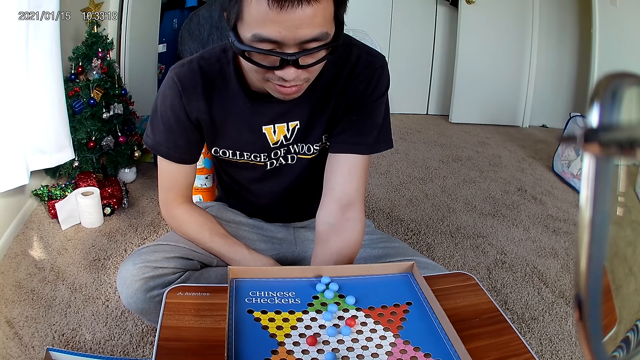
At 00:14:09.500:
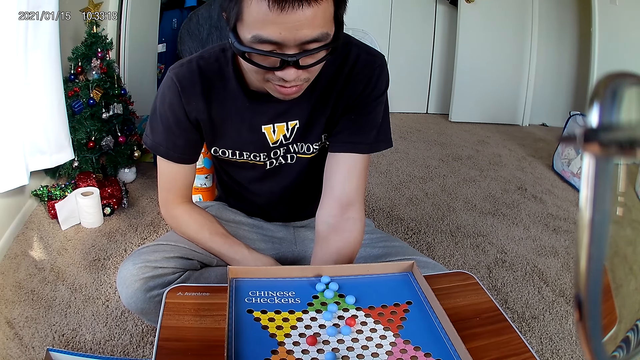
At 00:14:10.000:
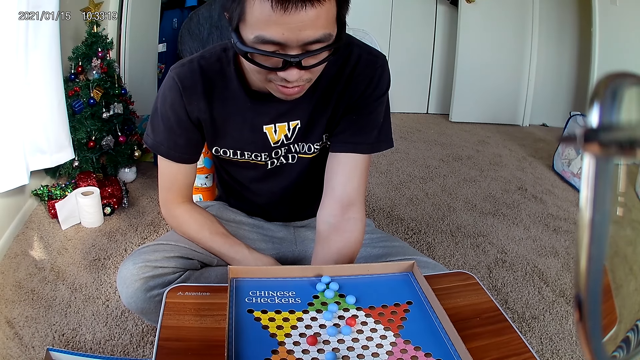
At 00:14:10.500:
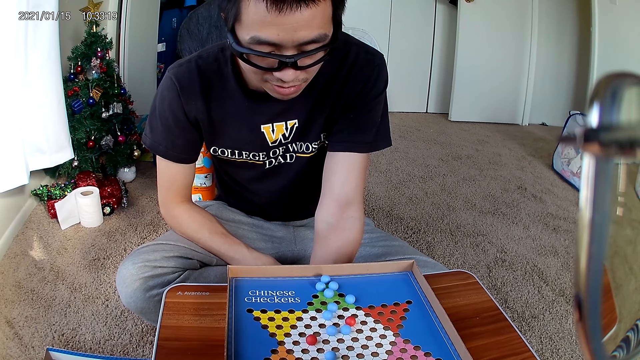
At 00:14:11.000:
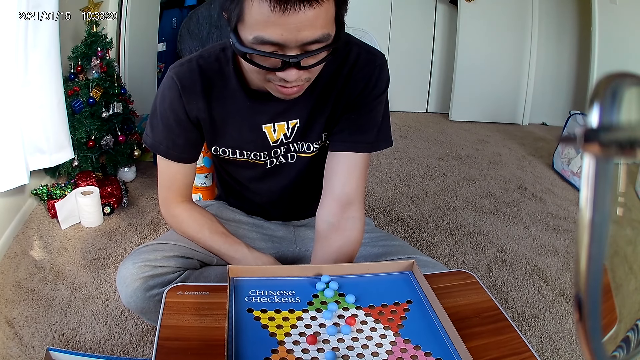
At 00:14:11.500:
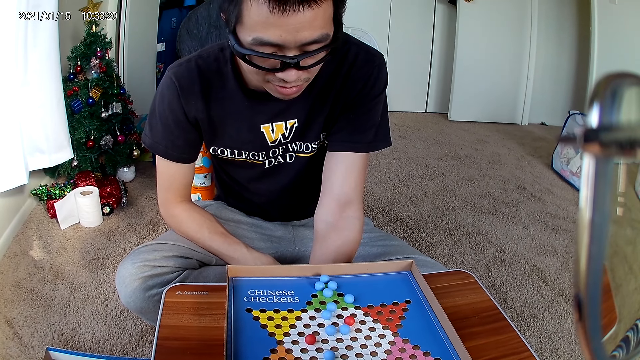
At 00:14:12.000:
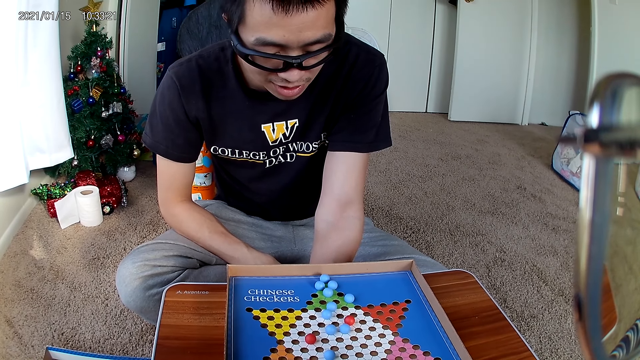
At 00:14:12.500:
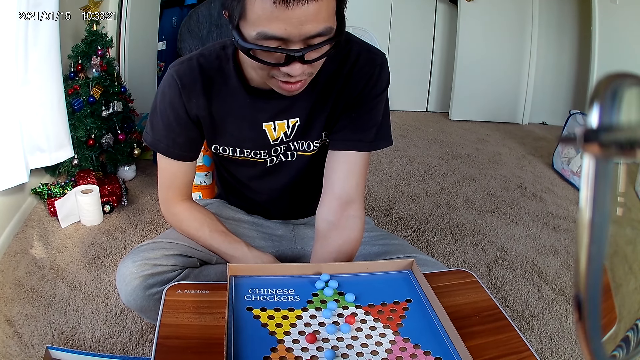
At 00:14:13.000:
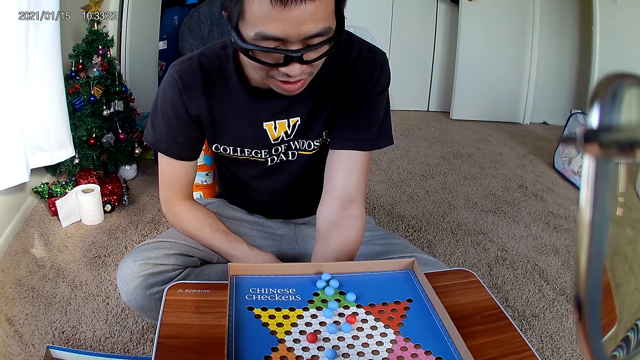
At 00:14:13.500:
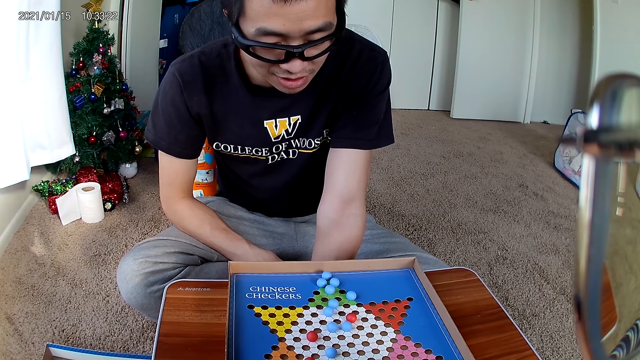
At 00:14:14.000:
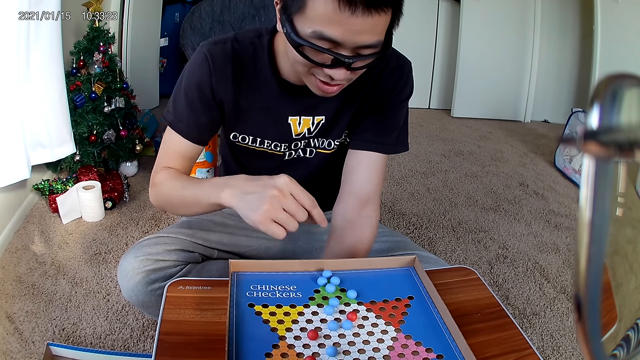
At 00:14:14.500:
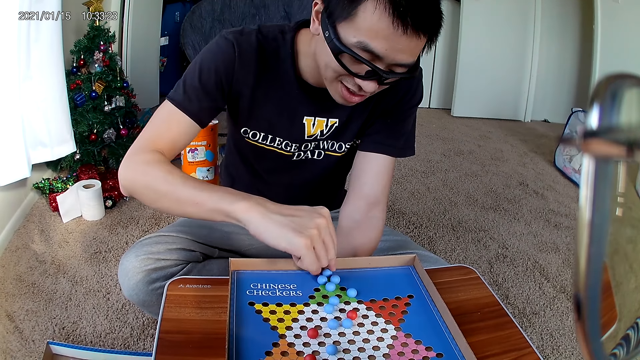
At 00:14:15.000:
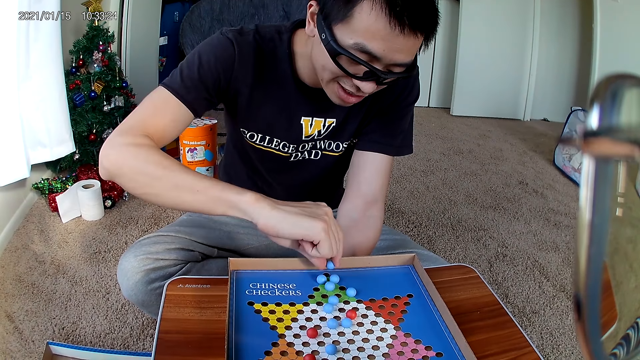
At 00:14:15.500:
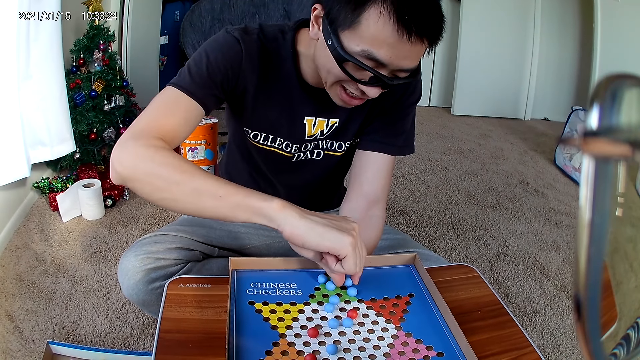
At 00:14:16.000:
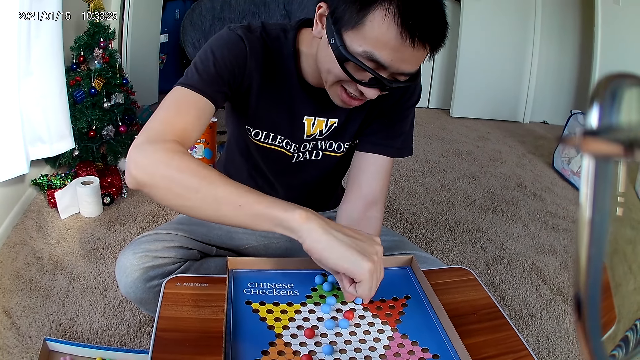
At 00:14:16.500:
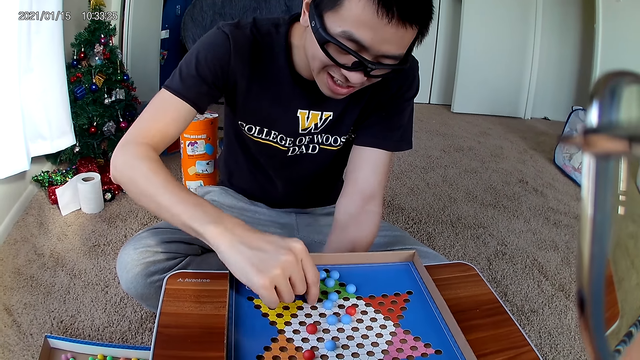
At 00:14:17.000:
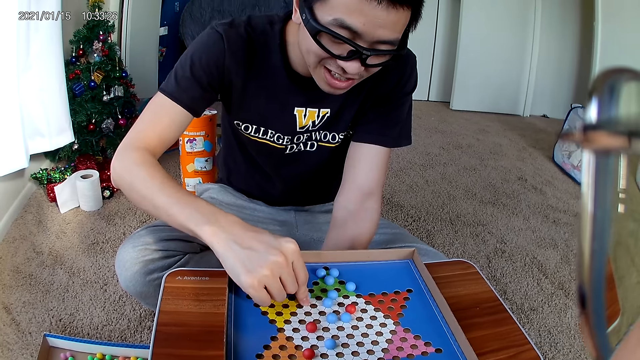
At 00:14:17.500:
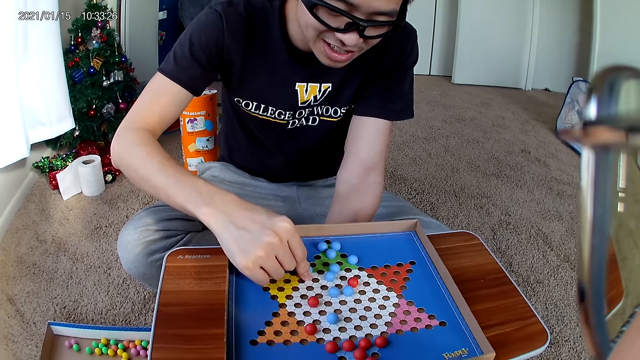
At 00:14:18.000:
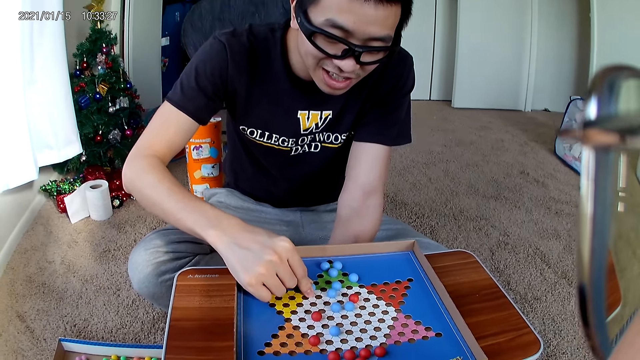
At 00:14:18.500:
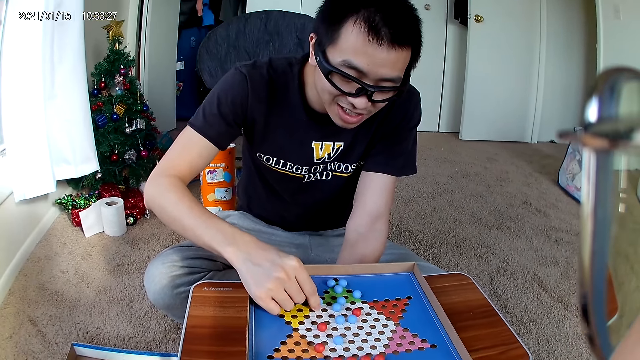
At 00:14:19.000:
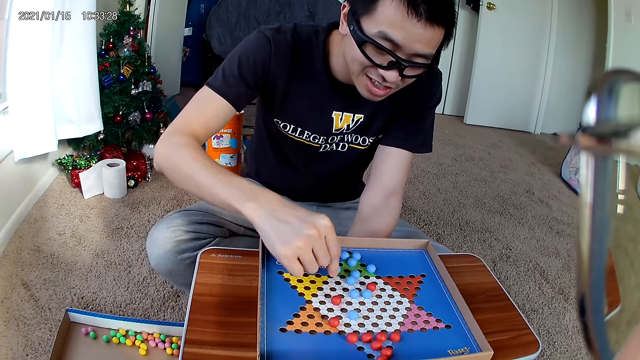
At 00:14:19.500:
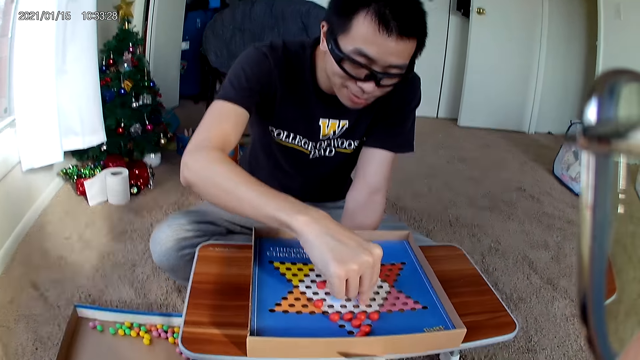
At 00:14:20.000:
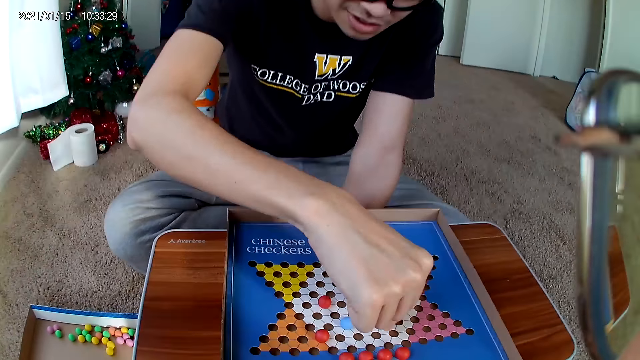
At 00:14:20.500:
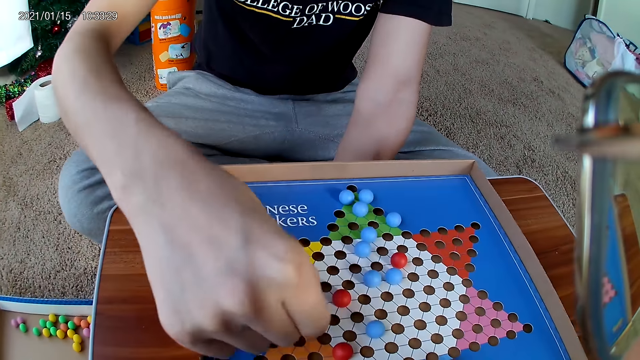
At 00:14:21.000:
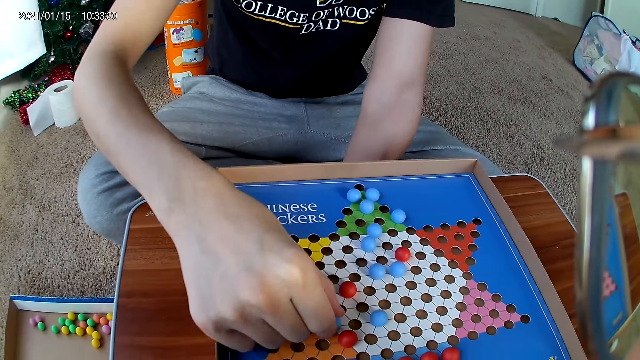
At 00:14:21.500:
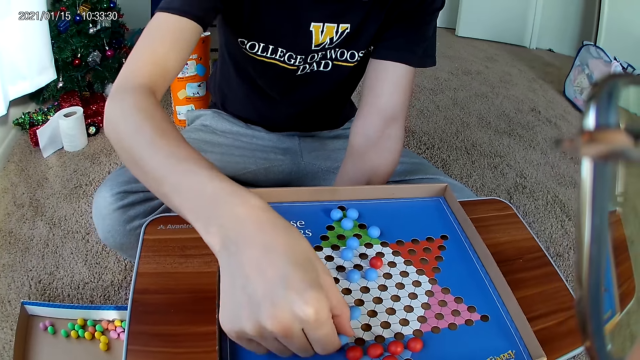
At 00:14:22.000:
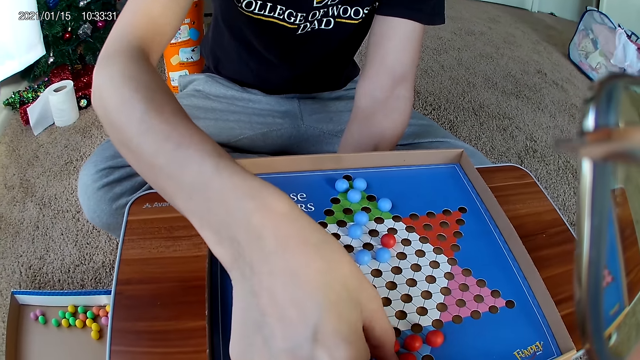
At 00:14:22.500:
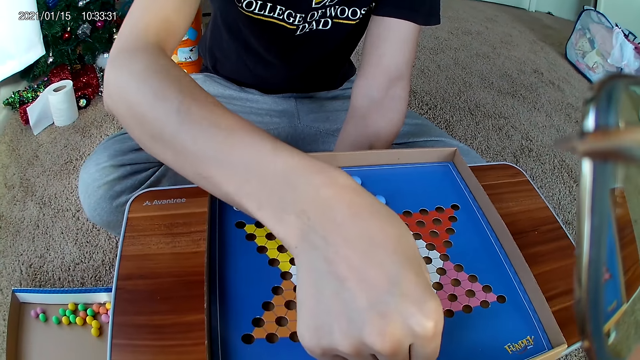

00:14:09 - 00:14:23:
The man picks up a marble. The man moves a blue marble piece on the checkers board to a new position. The man places the marble down. The man moves a blue marble piece on the checkers board to a new position.

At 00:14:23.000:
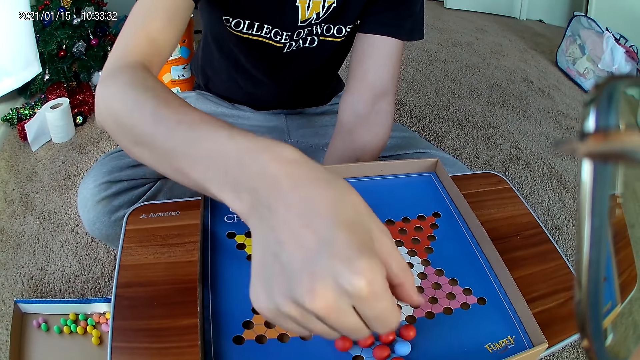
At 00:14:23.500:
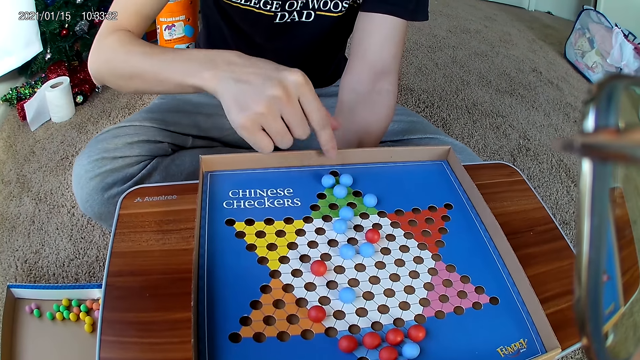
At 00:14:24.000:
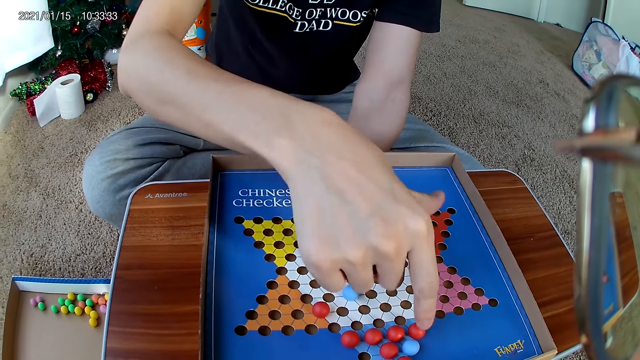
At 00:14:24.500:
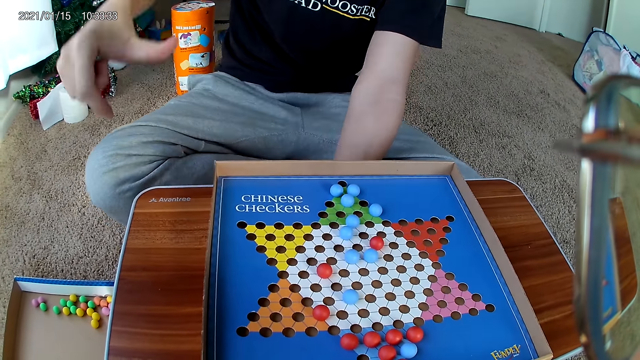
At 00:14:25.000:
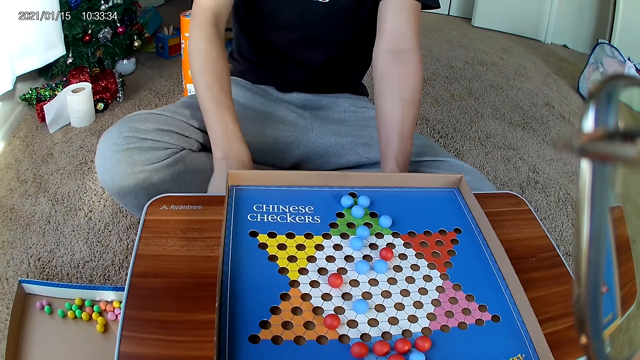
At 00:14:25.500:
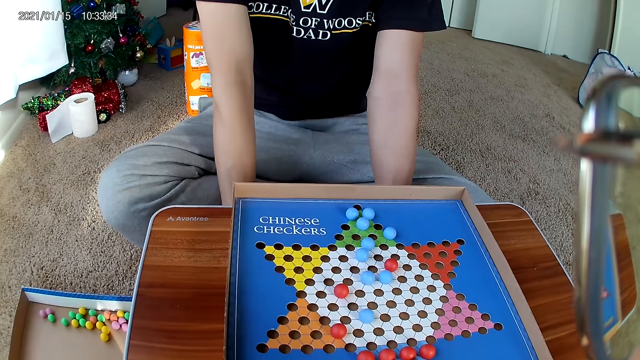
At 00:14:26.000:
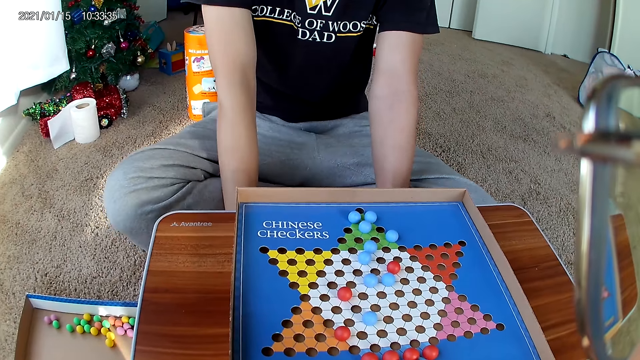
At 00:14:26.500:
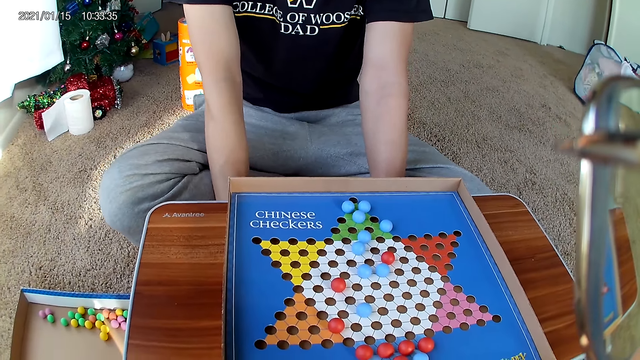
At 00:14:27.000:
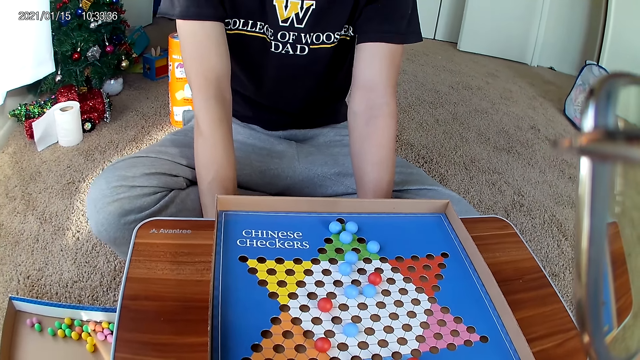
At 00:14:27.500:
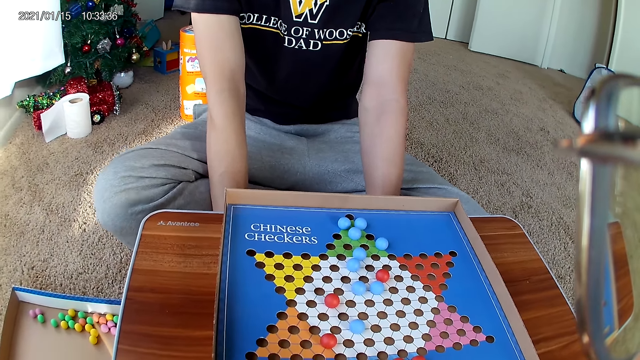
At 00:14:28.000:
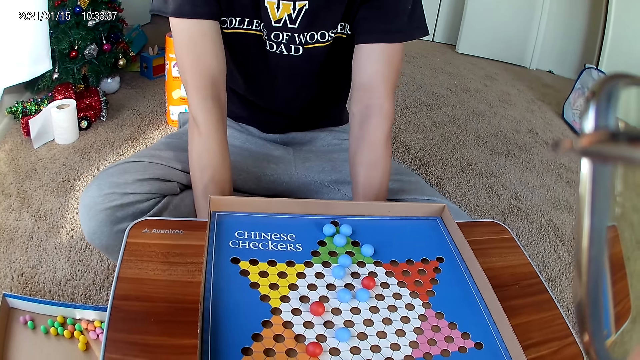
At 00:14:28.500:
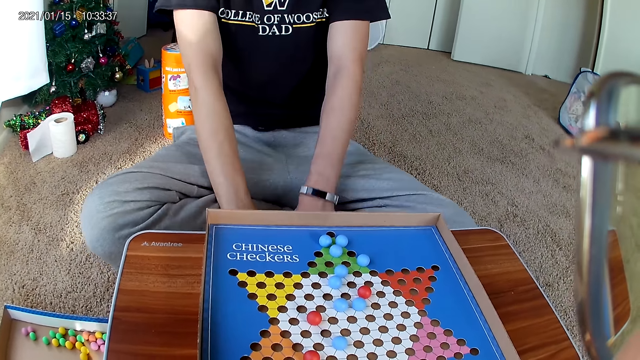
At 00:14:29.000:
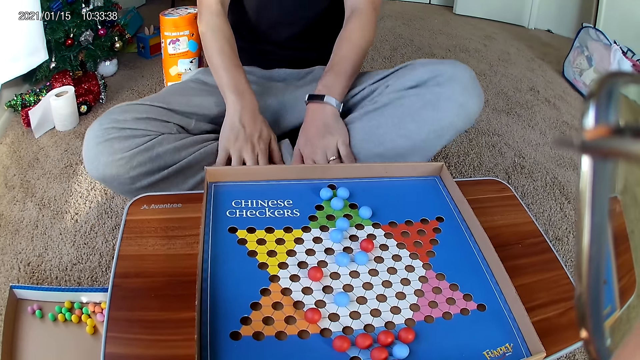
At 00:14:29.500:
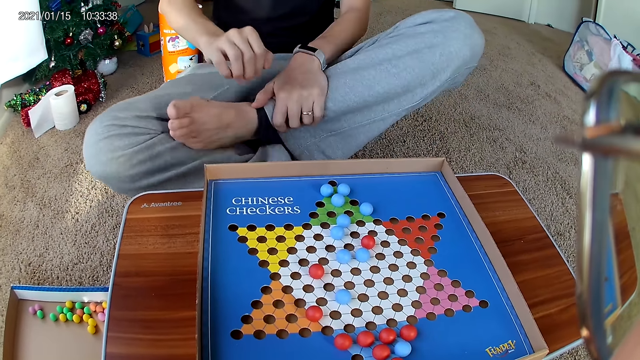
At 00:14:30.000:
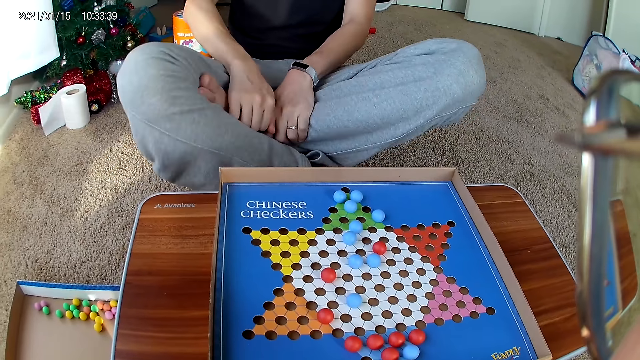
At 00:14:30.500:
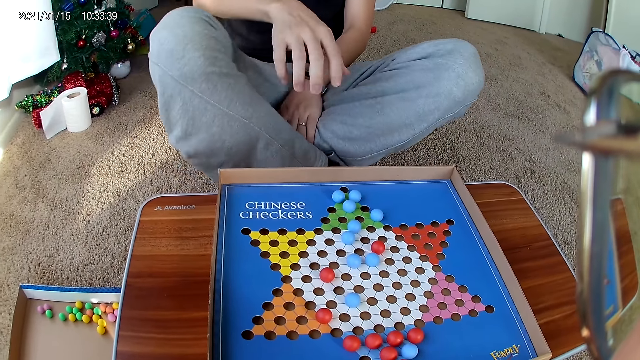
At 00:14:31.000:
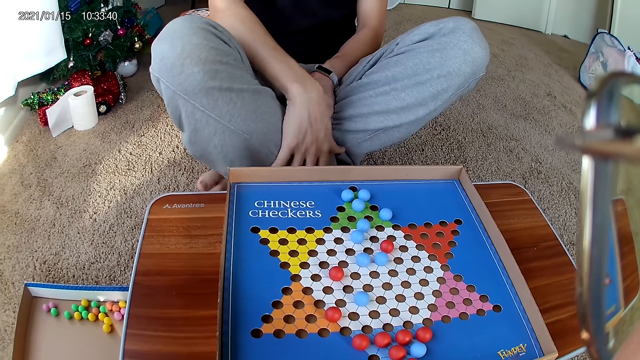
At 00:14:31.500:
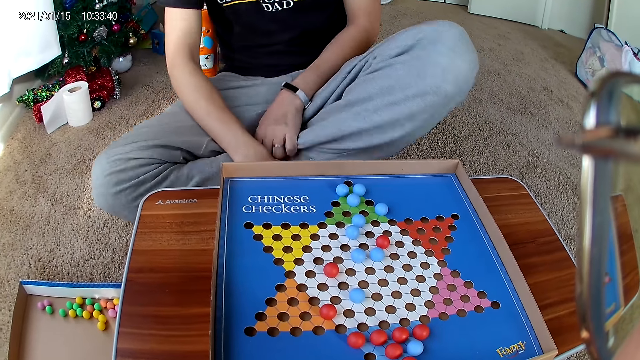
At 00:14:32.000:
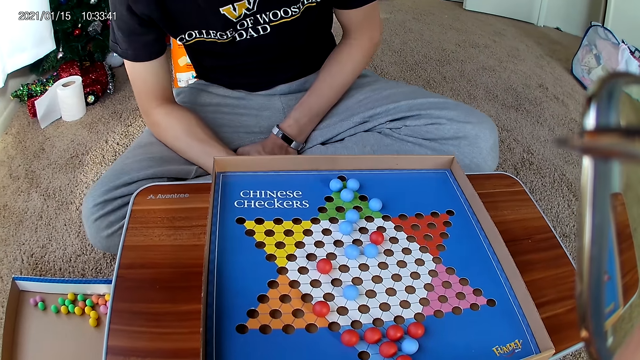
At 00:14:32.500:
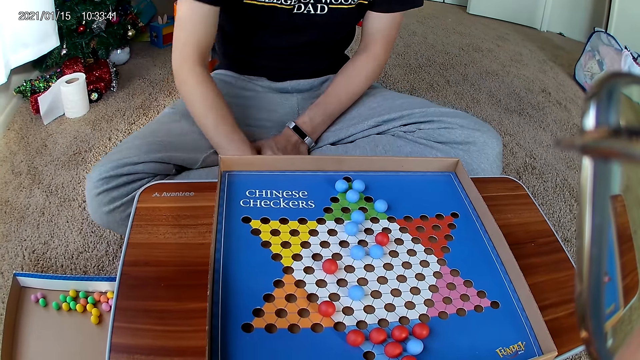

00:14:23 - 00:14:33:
The man plays with his legs.
